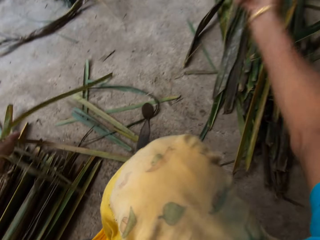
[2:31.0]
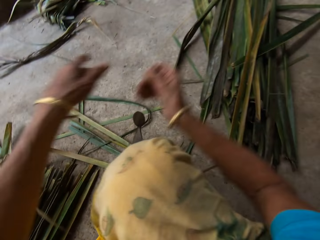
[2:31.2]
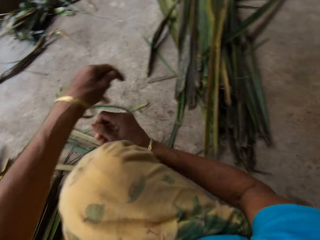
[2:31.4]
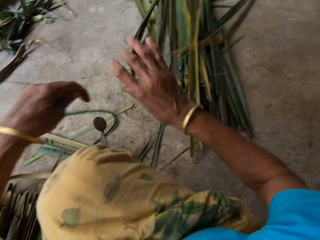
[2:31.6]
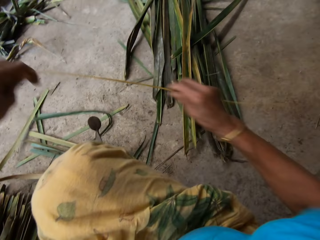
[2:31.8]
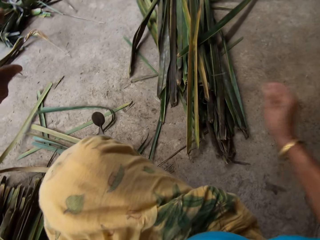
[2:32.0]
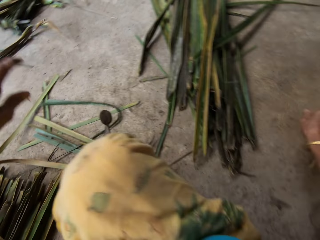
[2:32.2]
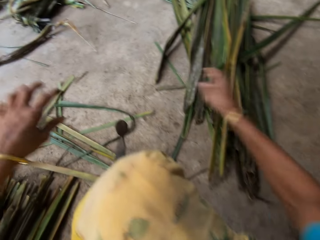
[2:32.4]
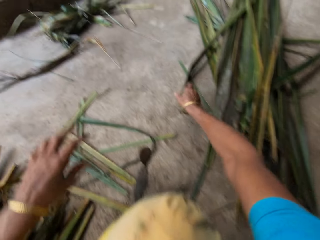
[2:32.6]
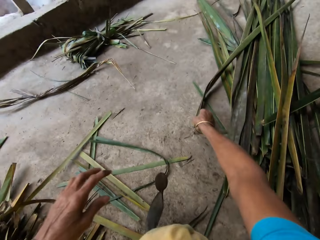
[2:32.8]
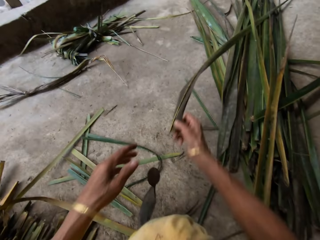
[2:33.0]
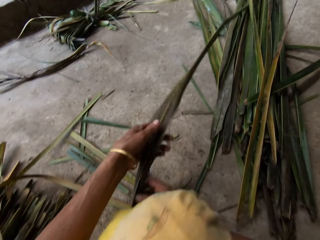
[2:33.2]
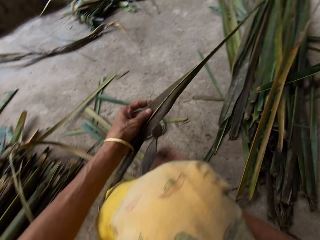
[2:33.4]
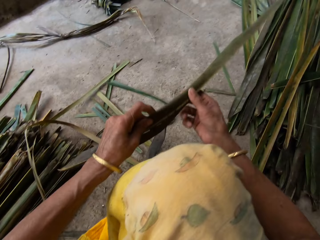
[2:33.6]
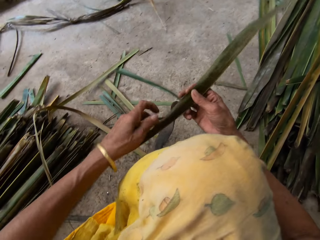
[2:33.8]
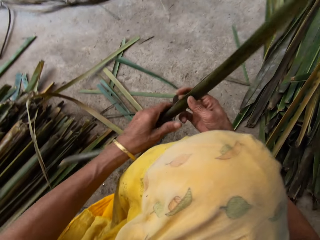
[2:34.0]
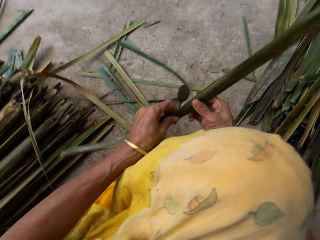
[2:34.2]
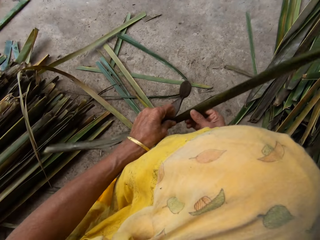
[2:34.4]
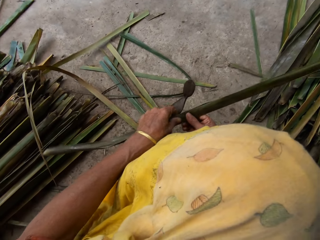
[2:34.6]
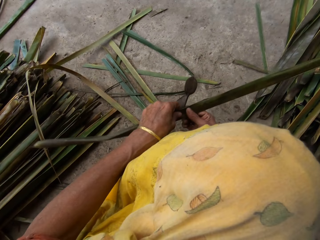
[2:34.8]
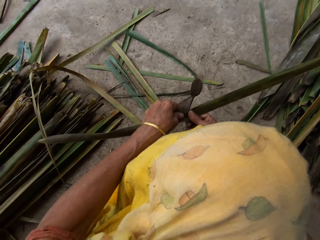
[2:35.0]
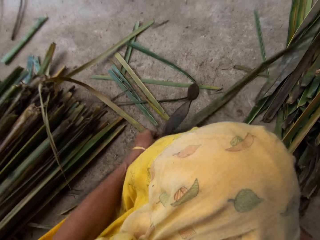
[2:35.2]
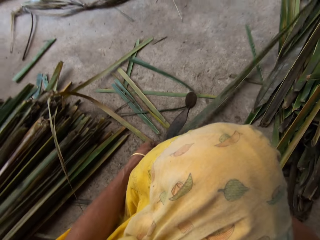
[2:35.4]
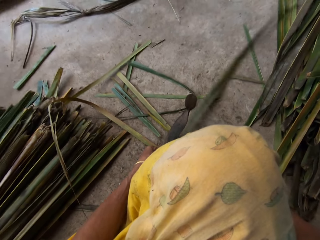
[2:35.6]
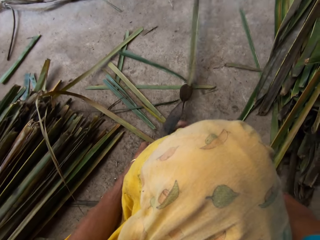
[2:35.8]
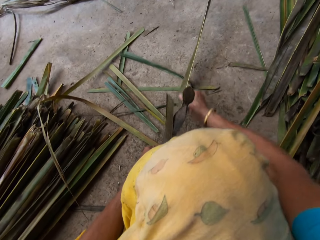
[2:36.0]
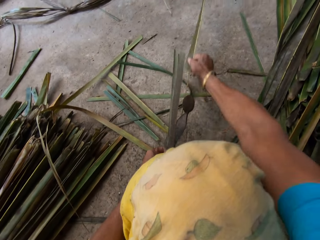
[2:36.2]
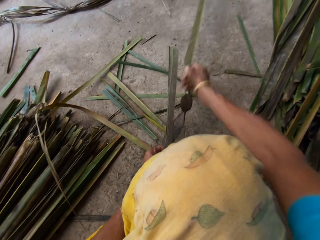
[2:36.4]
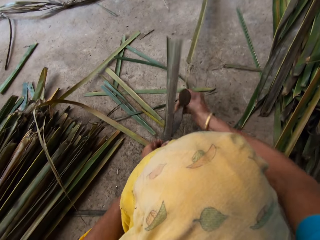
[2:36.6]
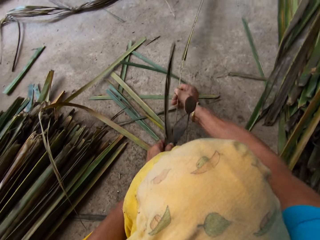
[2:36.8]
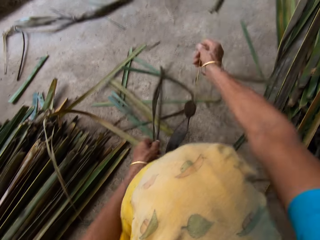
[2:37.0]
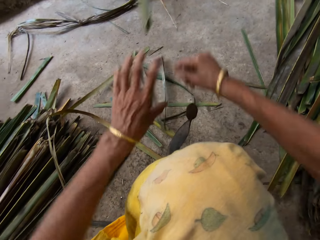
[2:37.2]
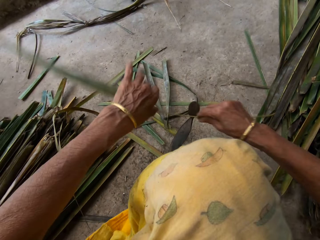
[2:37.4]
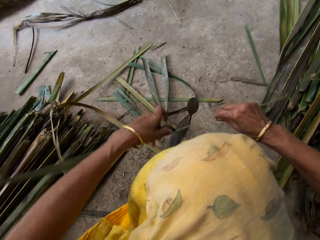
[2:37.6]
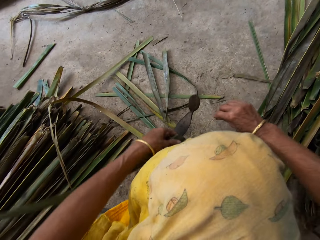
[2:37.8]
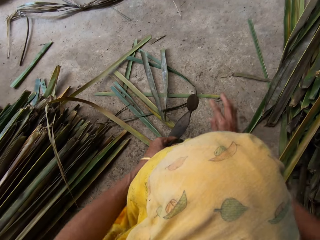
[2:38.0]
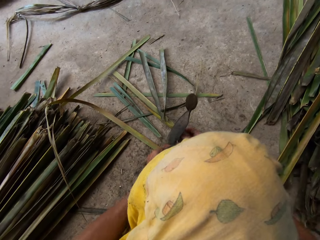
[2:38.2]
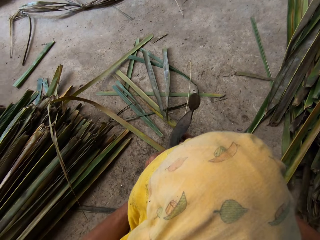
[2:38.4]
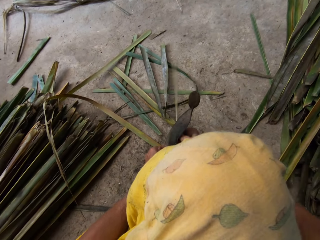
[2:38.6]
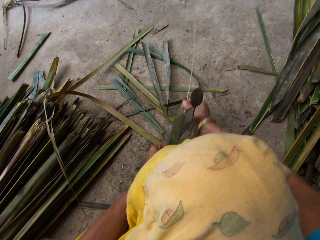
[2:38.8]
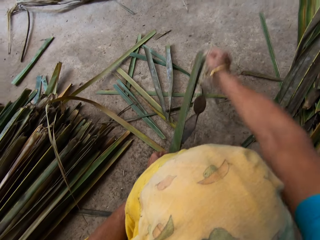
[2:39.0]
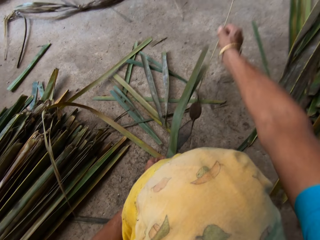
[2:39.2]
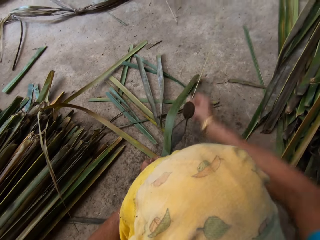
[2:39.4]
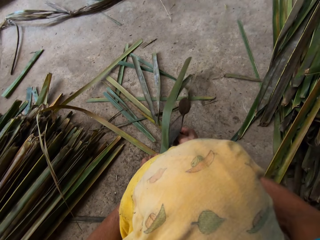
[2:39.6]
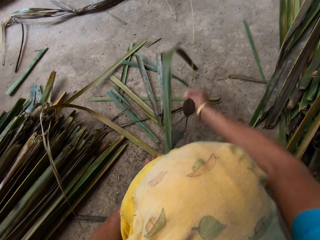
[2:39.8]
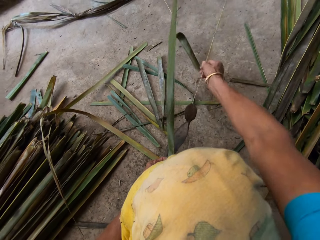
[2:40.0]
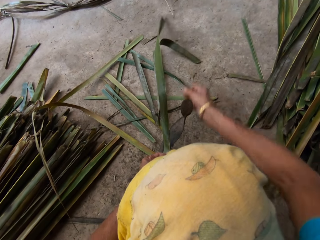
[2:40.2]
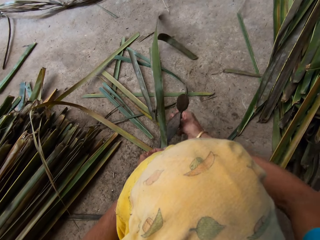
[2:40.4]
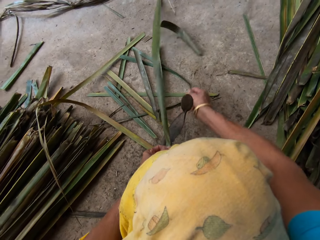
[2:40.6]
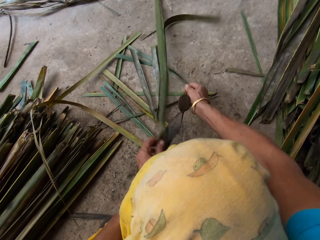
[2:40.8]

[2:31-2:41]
The camera wearer moves both hands. They drop something on the floor. They lift the Napier grass or papyrus reed. They place the Napier grass down on the floor. They move the right hand. They pick the papyrus reed from the floor. They pull the Napier grass. They pull it again. They hold with both hands. They cut the Napier grass on something. They tie the papyrus with a cutting object. They lift the Napier grass and cut the Napier grass on something.

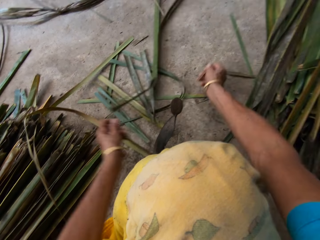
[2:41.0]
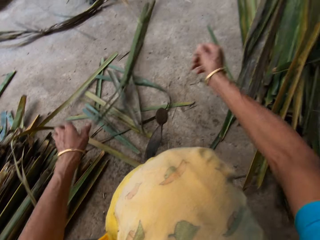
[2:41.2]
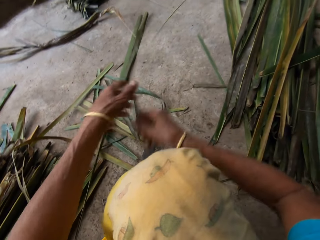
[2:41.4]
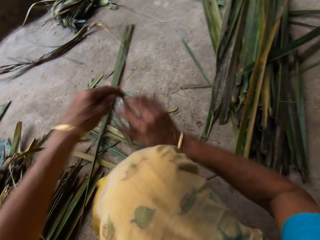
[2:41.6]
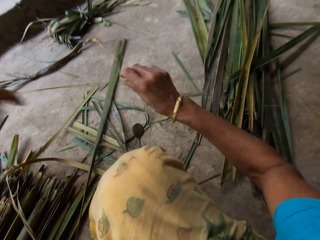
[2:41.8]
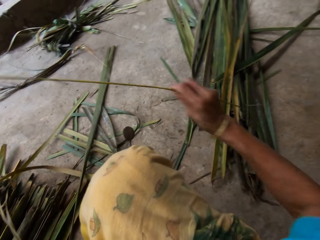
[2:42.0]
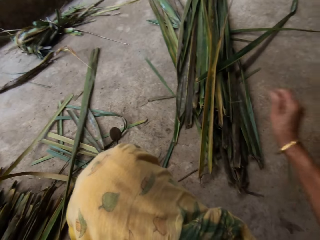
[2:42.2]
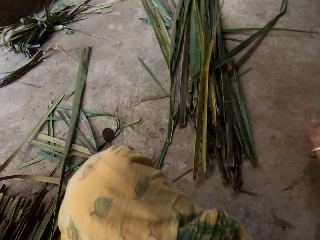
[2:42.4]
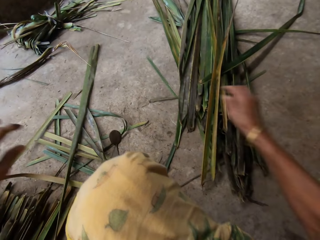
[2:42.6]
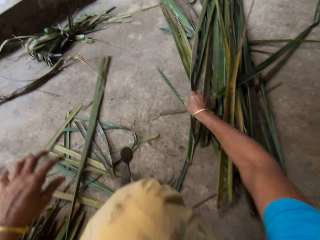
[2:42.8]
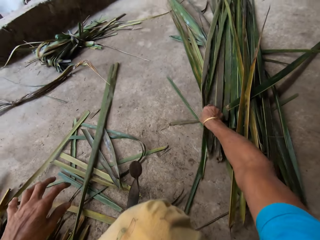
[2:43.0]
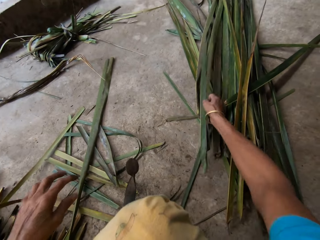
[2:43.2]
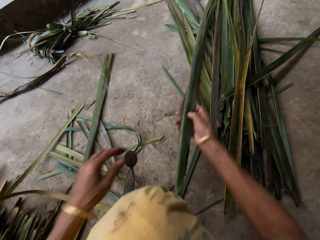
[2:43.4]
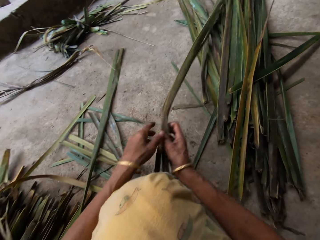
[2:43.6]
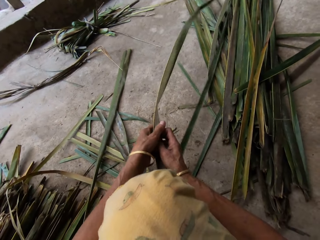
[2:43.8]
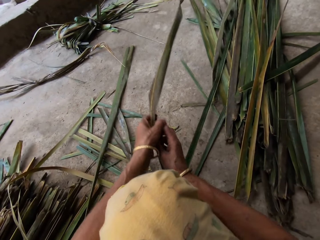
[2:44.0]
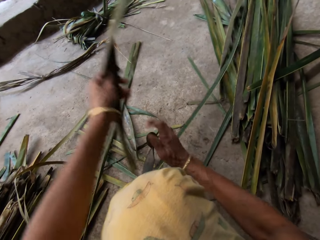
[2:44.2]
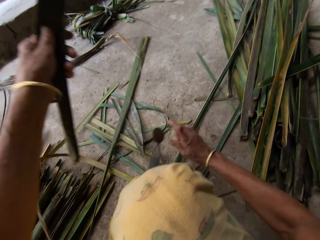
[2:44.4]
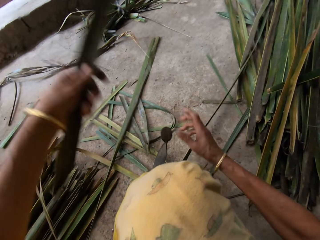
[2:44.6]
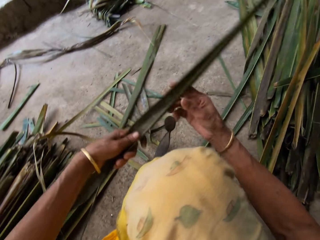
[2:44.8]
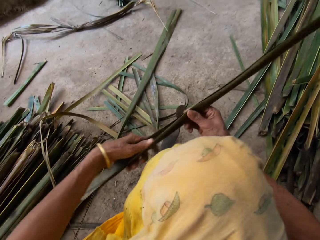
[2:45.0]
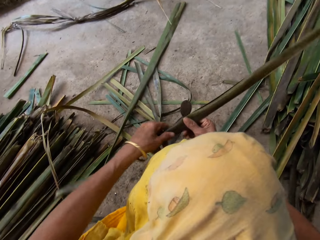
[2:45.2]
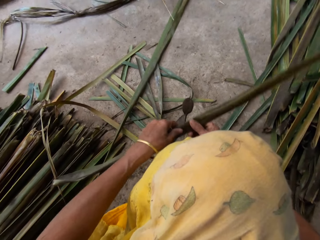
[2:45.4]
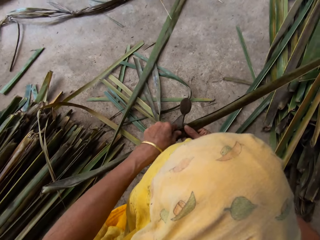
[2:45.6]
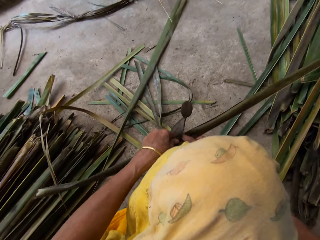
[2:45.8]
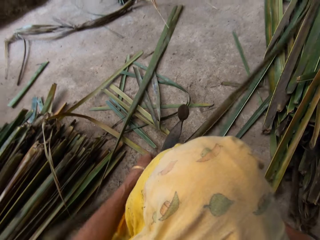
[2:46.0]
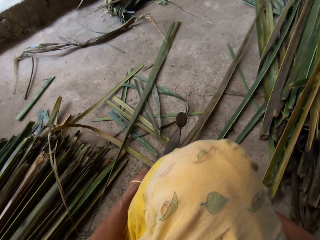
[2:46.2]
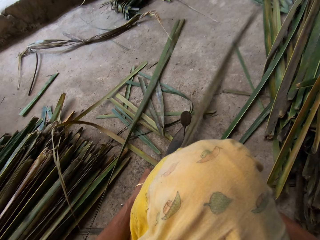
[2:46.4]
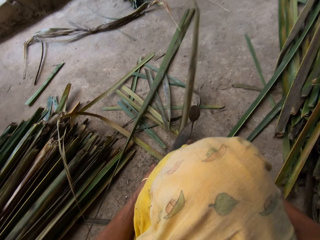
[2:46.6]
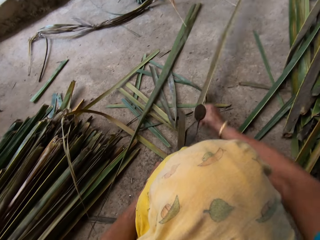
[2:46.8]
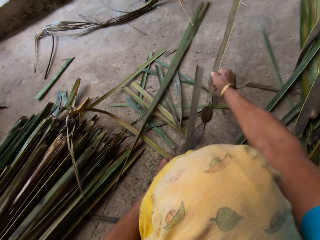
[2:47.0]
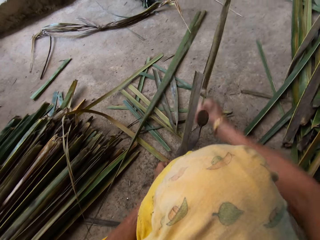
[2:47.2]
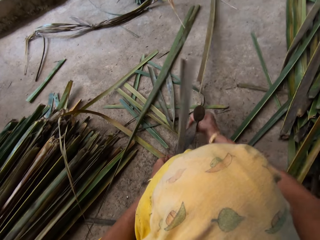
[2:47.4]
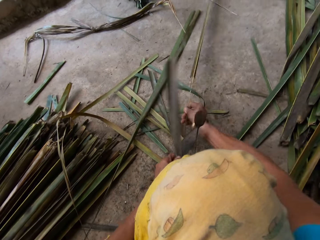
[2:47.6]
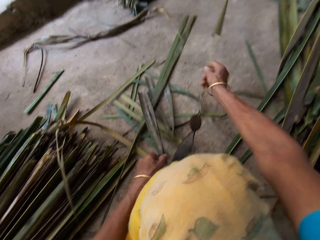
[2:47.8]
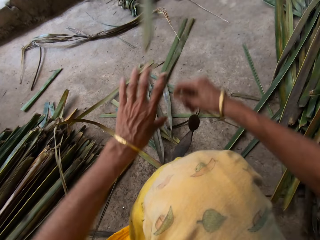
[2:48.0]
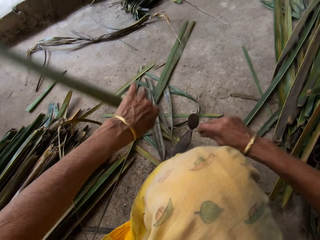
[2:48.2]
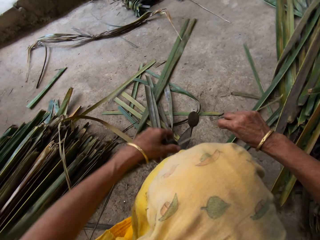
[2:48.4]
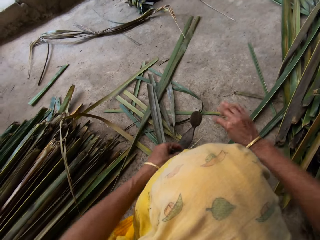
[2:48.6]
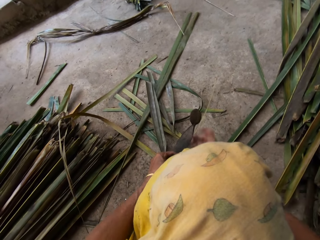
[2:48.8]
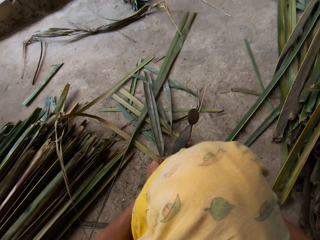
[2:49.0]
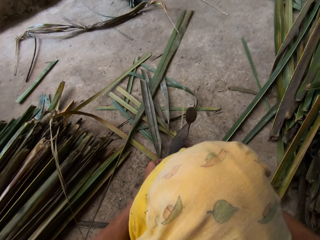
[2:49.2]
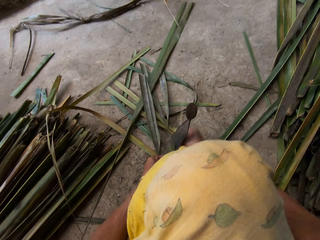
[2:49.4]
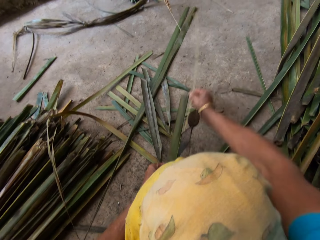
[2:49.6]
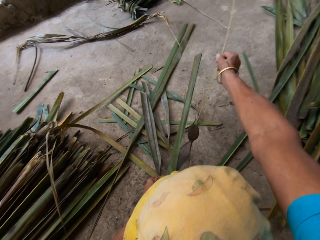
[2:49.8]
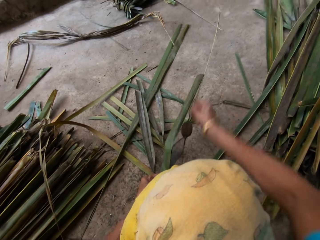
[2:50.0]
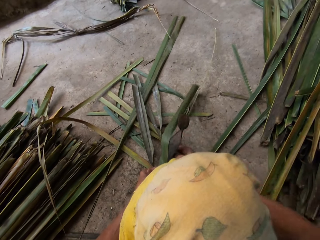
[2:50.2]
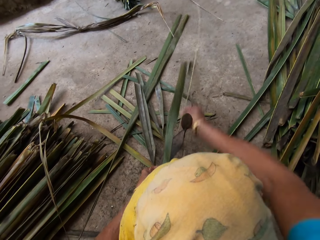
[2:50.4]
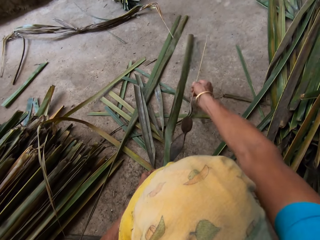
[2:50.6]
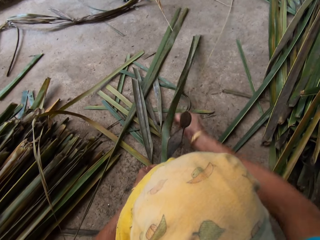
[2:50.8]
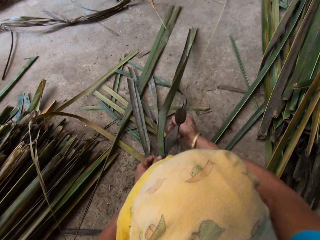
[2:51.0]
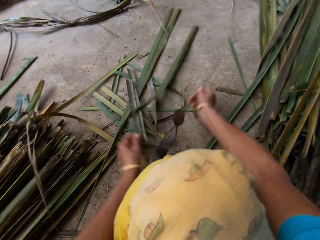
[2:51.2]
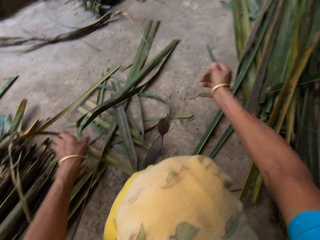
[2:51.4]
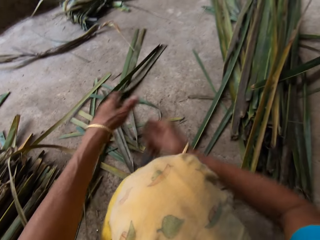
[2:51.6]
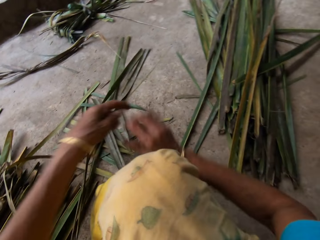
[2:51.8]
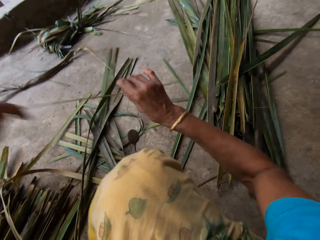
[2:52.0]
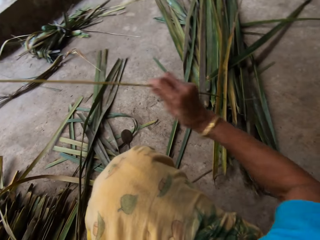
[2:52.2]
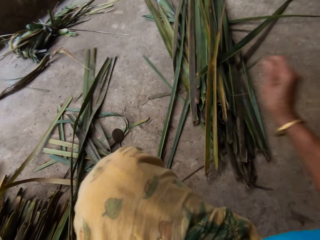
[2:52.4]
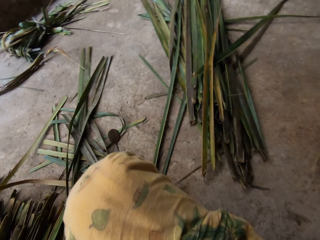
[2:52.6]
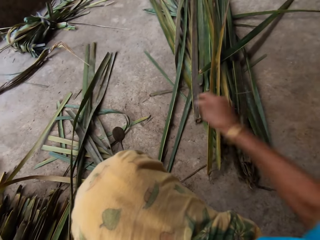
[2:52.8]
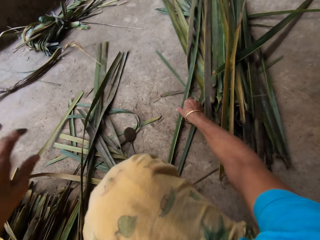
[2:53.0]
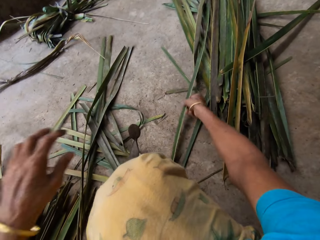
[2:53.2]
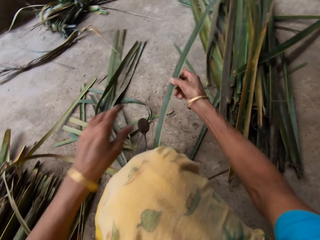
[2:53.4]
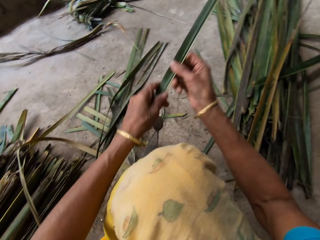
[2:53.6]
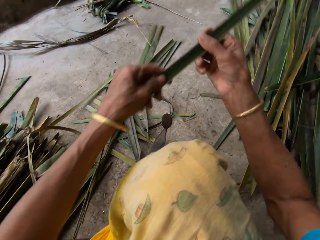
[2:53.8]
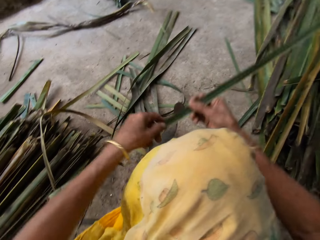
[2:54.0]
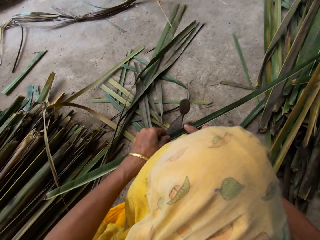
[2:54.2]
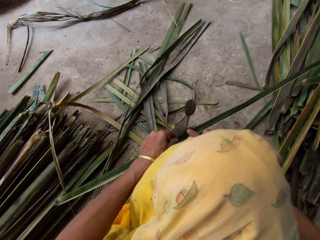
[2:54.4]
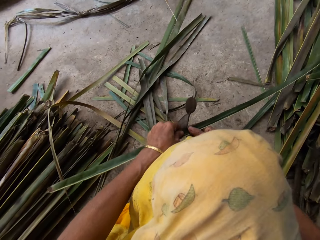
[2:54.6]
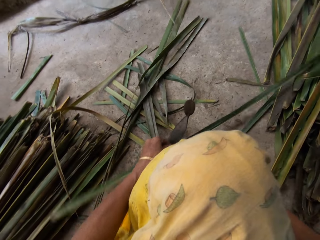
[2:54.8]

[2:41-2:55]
The camera wearer moves both hands. They lift the Napier grass or papyrus reed. They drop the Napier grass on the floor. They move both hands. They pick the papyrus reed from the floor. They pull the Napier grass. They hold with both hands. They lift the Napier grass and cut the Napier grass on something. They tie the papyrus with a cutting object. They lift the Napier grass and cut the Napier grass on something. They move both hands and lift the Napier grass. They drop something on the floor. They move the right hand. They pick the papyrus reed from the floor. They lift the Napier grass. They hold with both hands. They cut the Napier grass on something.
